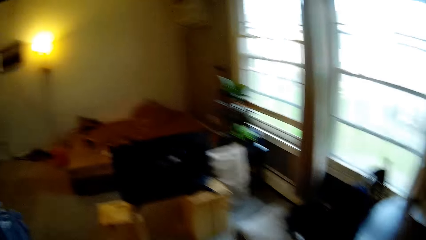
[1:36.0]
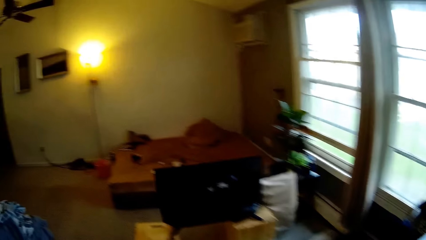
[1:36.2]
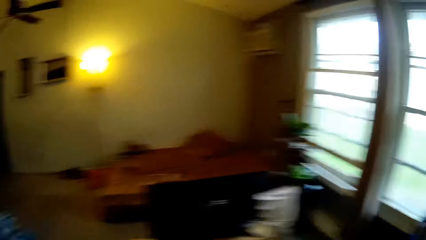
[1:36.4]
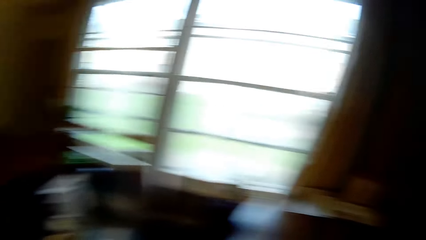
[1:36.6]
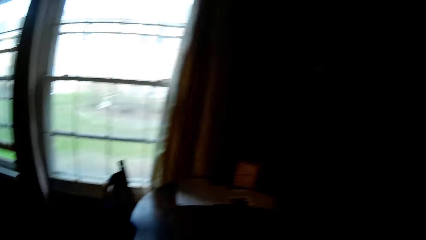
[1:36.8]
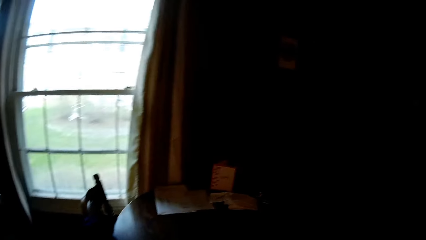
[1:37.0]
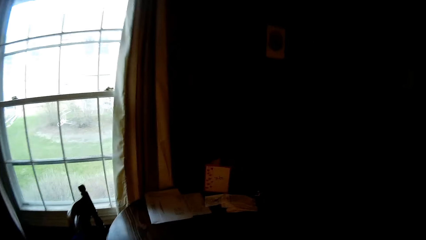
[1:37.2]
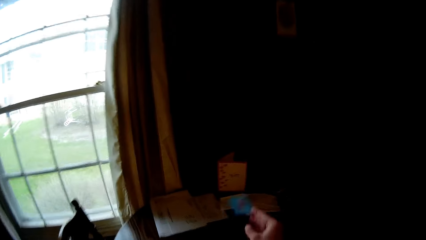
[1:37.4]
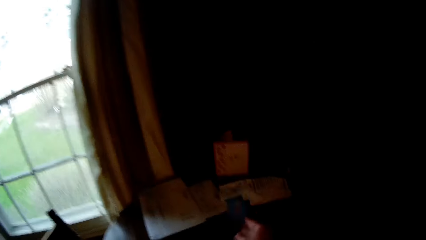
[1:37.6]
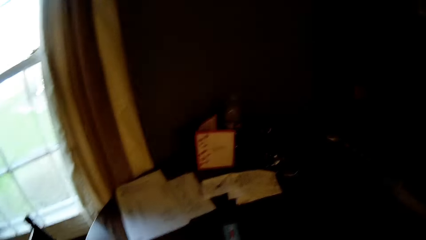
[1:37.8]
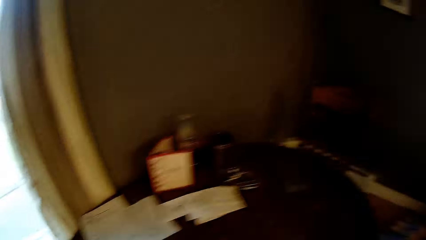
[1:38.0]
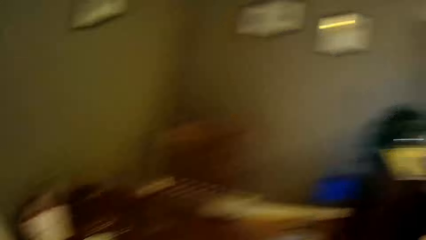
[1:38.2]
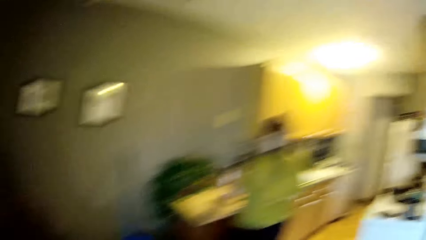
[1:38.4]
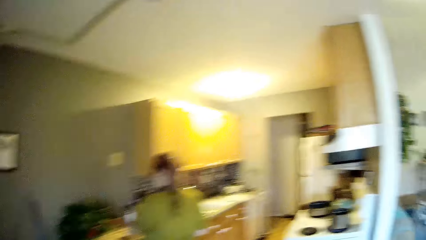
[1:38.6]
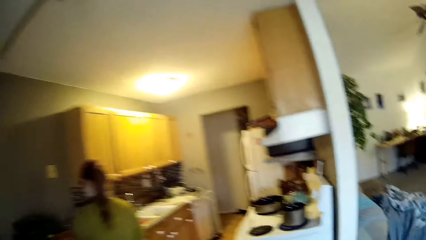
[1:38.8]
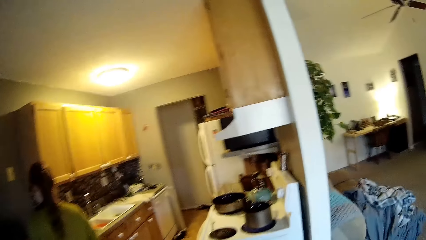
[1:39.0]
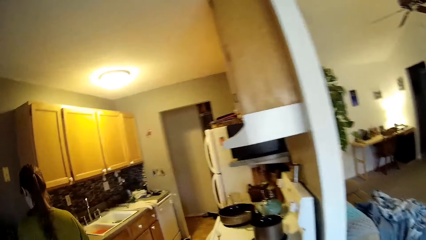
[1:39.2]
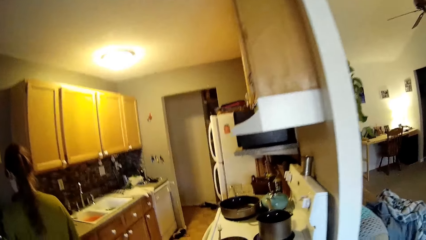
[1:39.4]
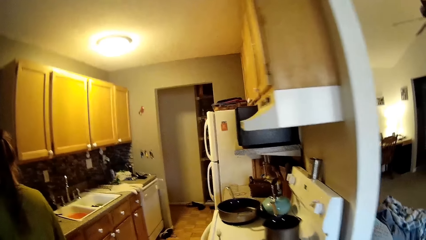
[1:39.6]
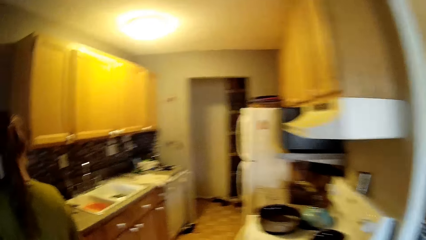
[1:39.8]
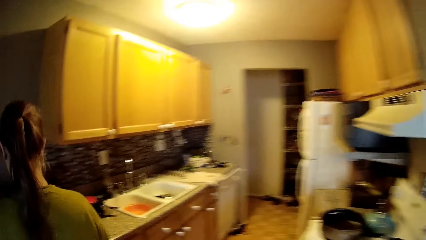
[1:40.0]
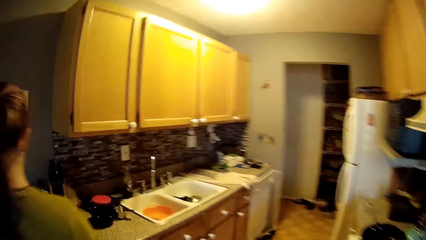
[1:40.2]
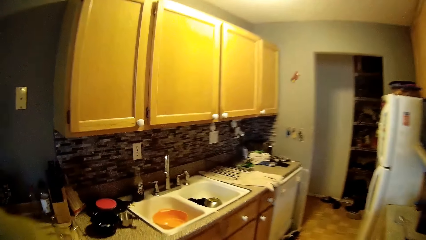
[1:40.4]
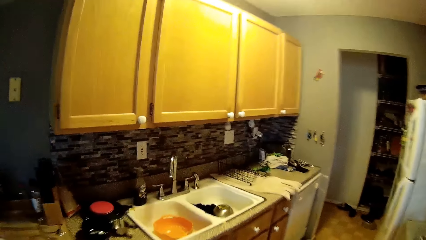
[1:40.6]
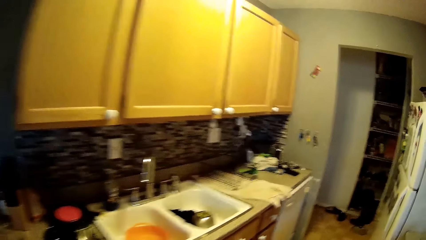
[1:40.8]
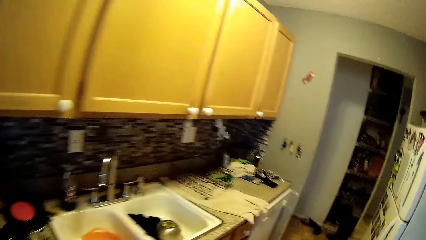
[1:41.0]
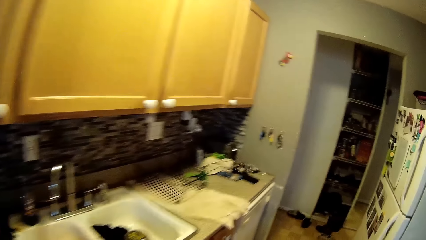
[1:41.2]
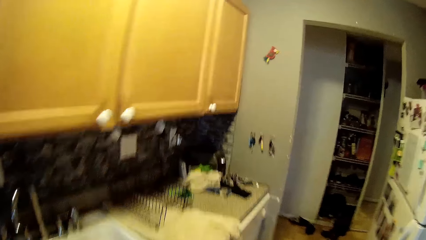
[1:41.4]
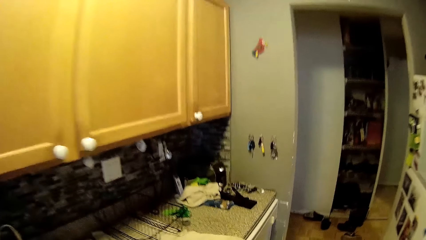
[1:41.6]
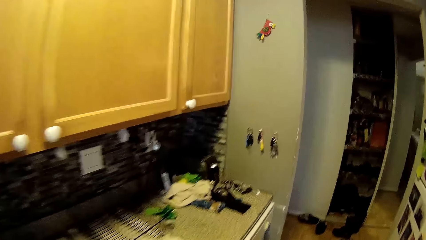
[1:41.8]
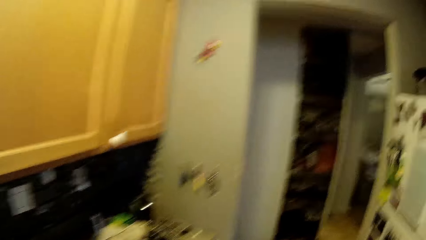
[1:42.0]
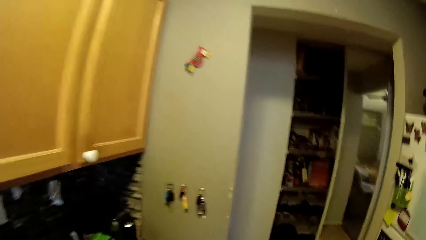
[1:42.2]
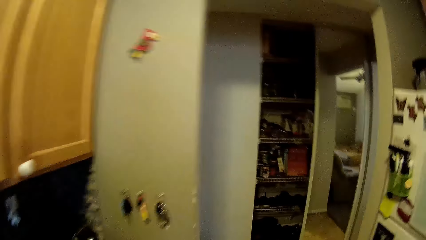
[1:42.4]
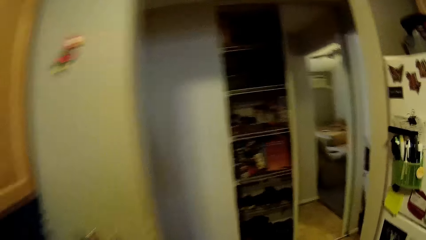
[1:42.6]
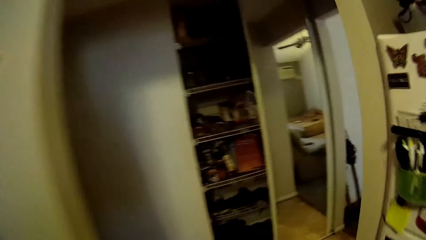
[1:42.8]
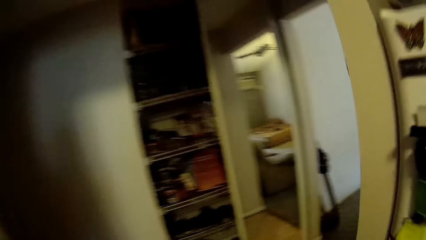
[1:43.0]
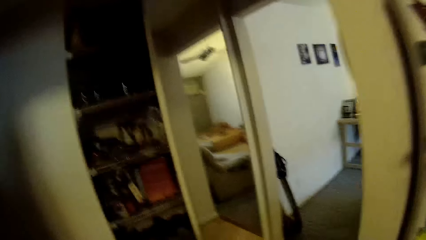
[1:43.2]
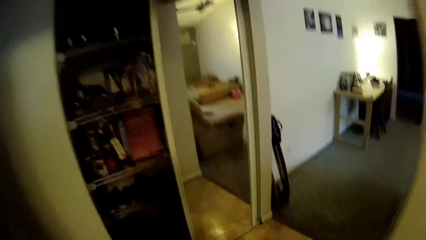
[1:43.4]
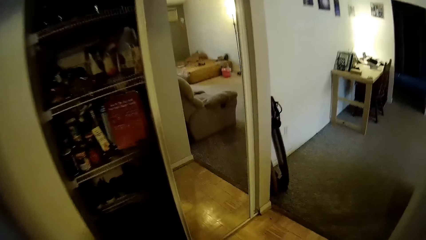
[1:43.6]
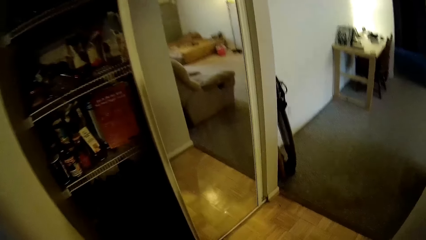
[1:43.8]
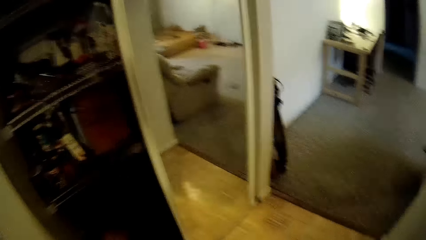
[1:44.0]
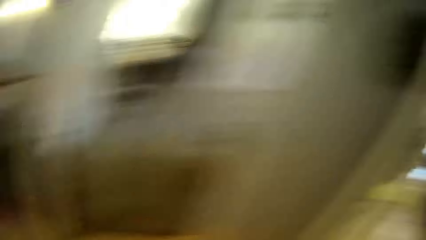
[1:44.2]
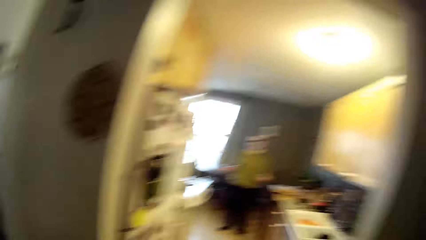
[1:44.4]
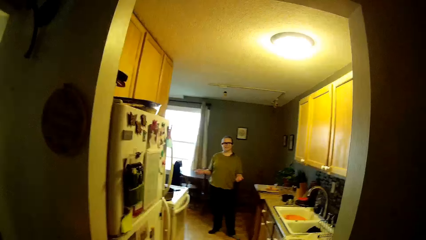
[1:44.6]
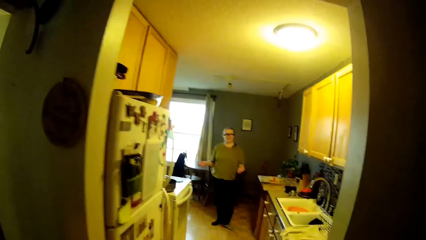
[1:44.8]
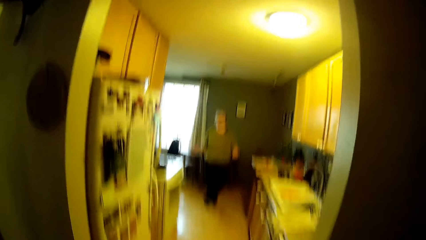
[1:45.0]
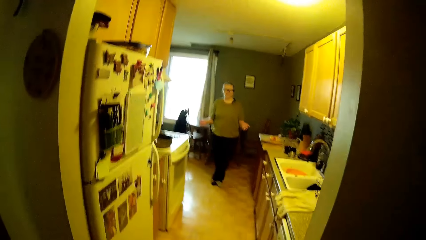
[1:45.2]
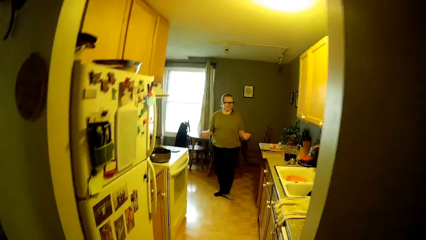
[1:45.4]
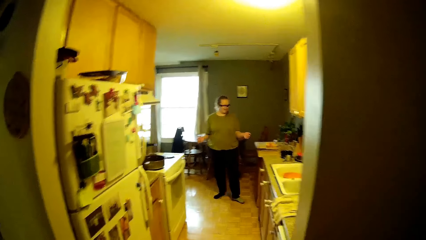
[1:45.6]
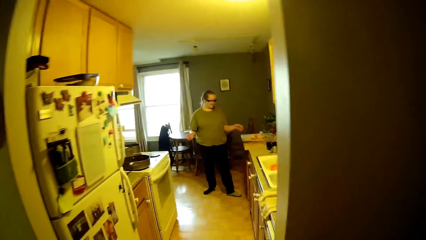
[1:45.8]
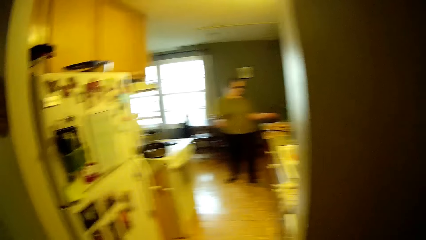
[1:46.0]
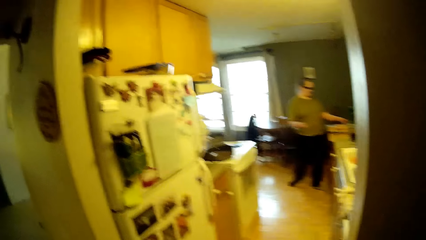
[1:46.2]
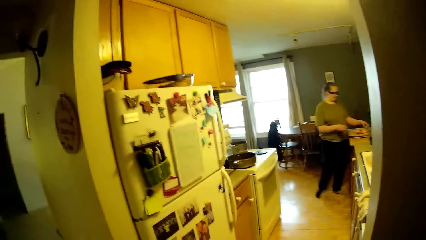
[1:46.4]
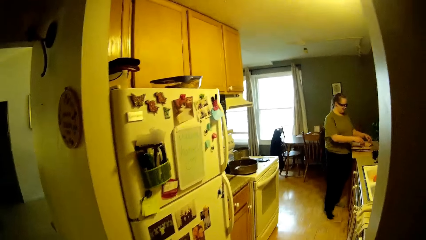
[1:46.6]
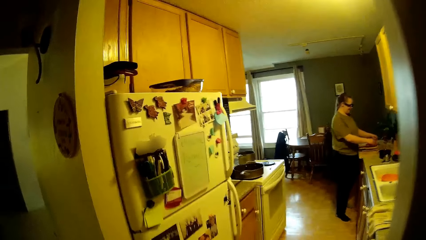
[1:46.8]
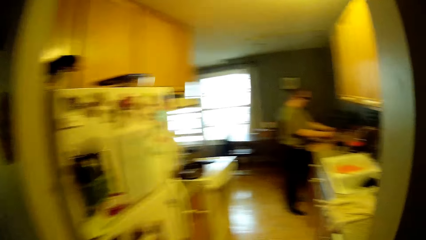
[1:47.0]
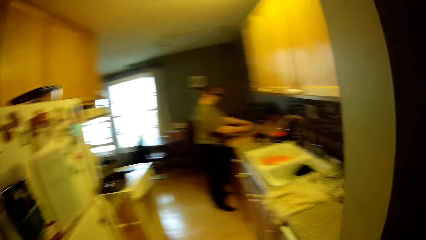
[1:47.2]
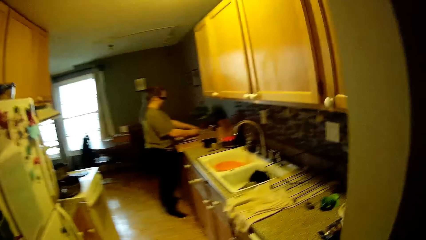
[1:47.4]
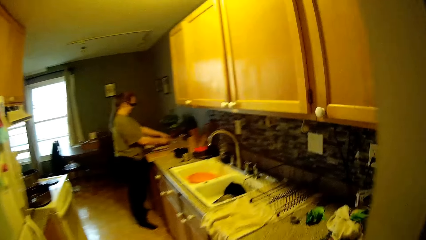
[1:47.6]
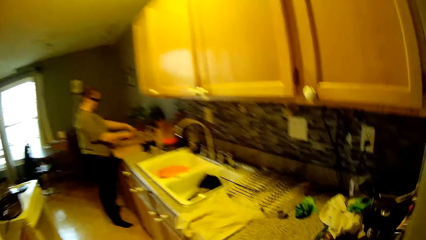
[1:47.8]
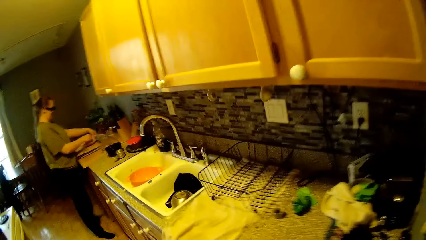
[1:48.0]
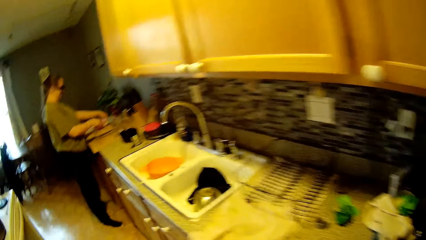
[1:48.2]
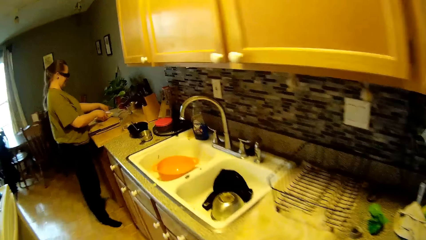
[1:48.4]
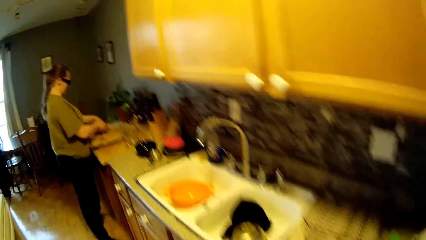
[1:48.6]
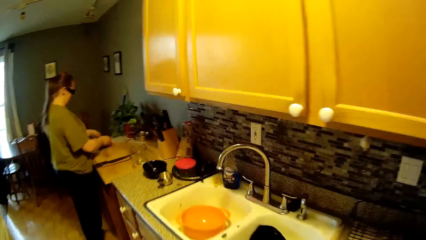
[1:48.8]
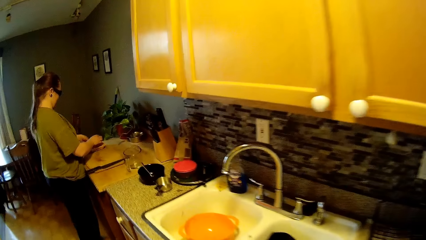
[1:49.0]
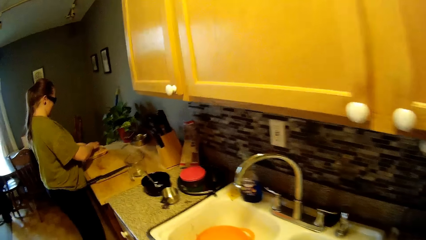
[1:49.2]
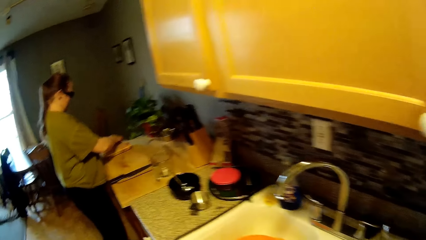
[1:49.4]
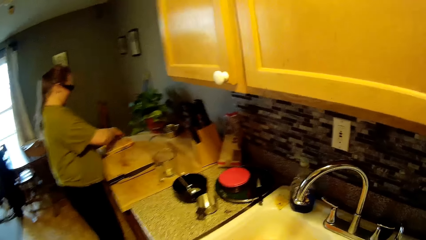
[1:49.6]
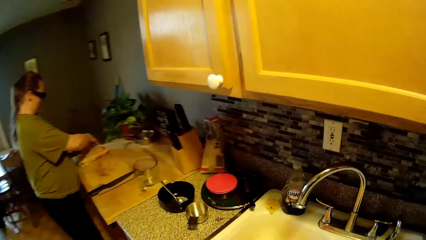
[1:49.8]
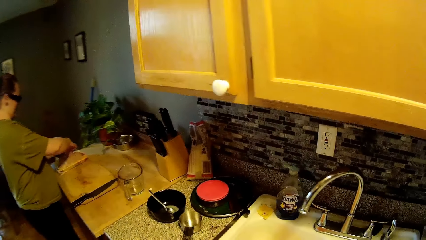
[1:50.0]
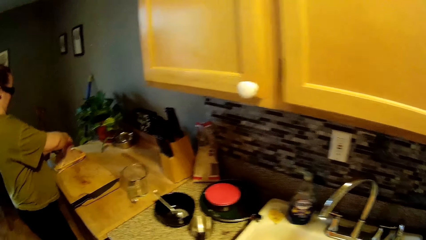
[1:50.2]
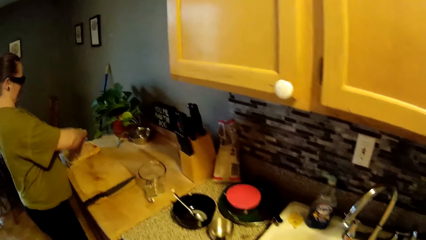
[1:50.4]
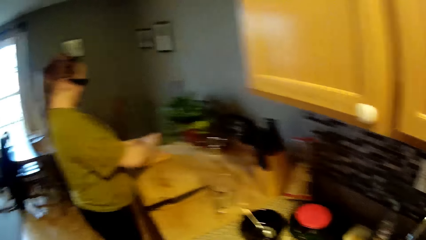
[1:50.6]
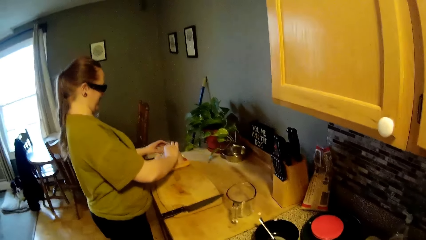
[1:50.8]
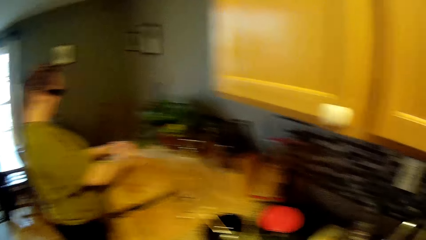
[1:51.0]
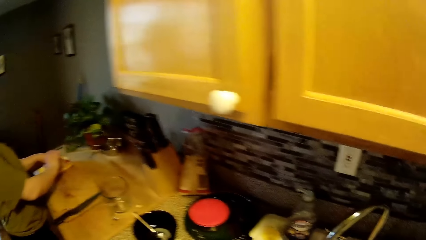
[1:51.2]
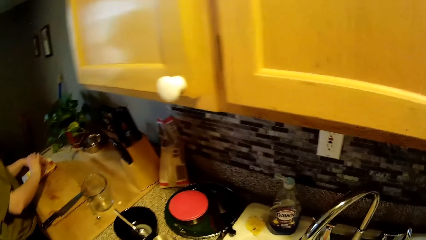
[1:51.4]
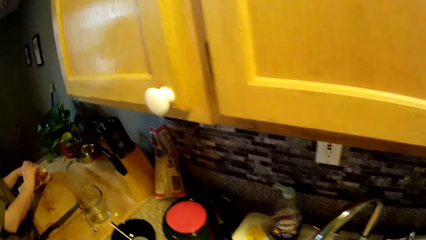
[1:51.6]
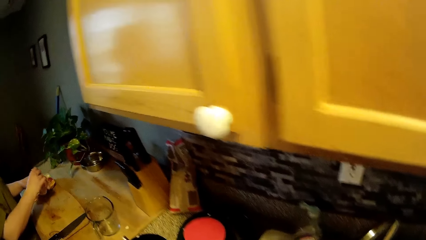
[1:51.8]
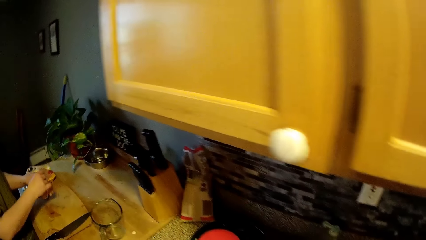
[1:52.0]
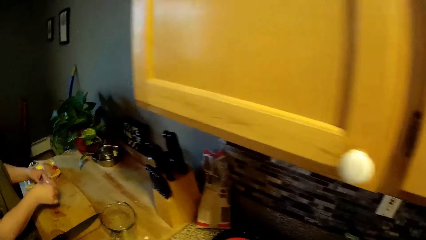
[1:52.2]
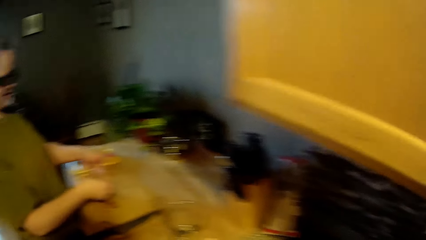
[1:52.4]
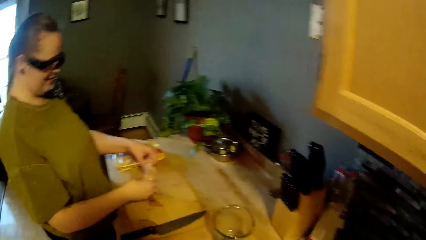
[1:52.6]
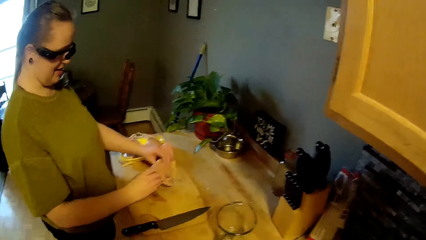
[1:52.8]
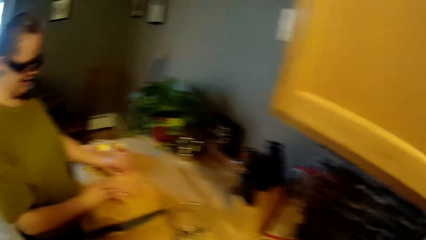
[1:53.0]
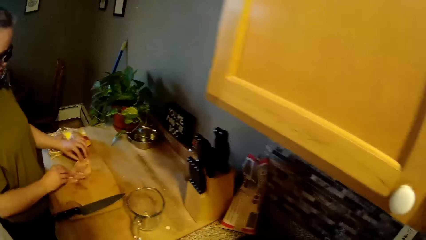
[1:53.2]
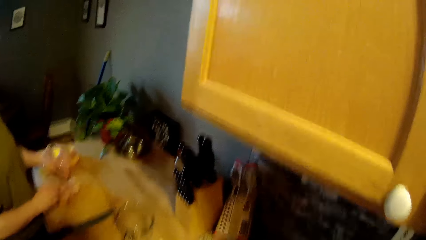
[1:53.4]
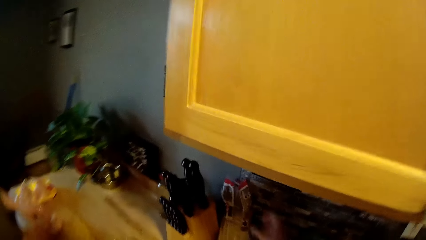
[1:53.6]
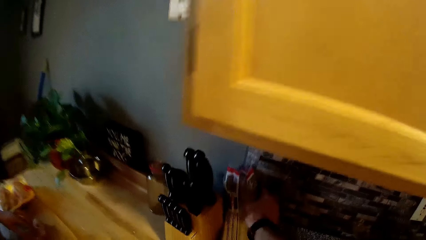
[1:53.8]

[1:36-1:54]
The camera wearer drops the card on a table with his right hand. He walks towards the kitchen door. A woman converses with the camera wearer. The woman makes a step. The camera wearer walks around. He walks towards the woman. The woman touches the meat. She removes a chicken from the pack with her hands. She puts the chicken on the chopping board with her hands.
